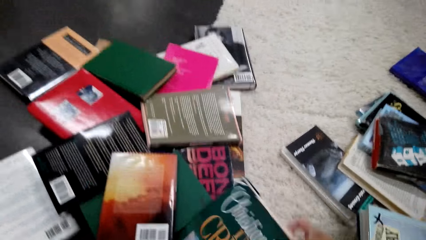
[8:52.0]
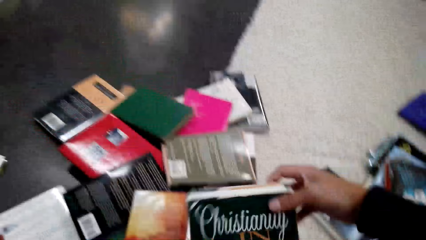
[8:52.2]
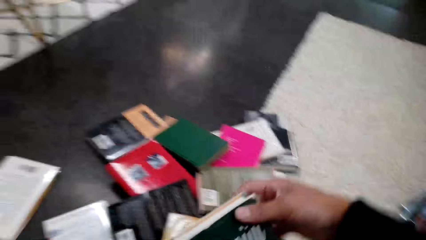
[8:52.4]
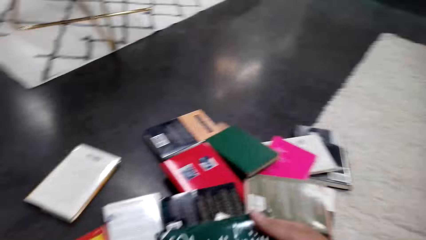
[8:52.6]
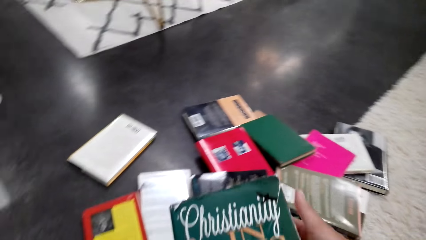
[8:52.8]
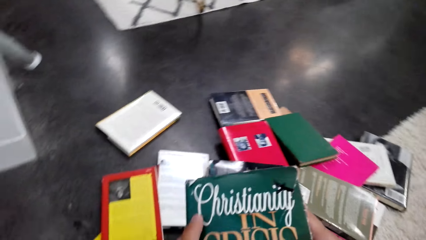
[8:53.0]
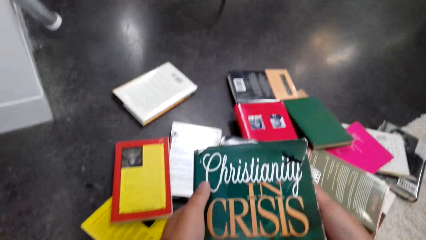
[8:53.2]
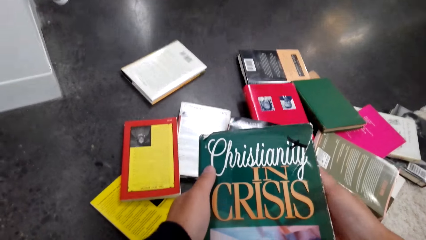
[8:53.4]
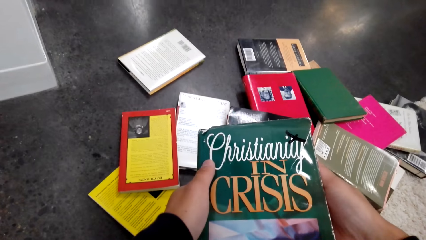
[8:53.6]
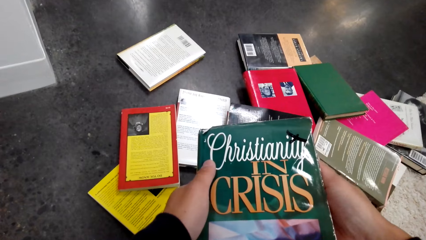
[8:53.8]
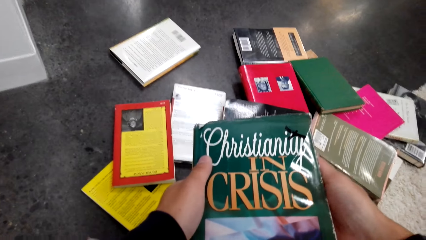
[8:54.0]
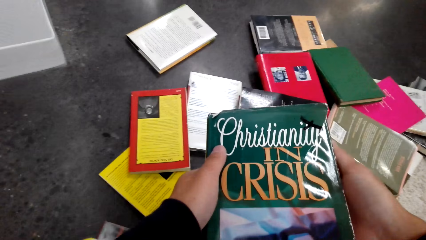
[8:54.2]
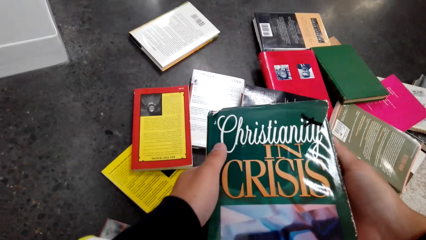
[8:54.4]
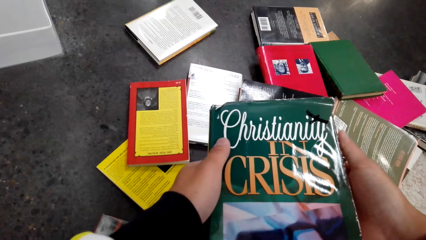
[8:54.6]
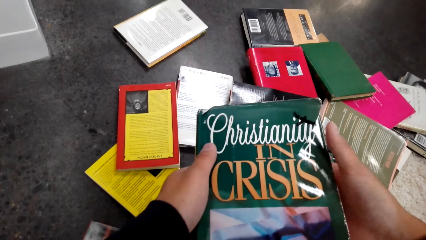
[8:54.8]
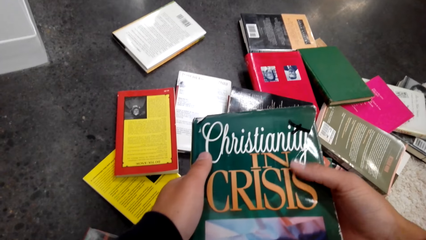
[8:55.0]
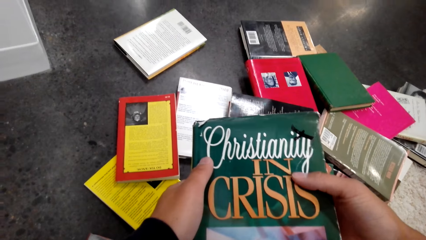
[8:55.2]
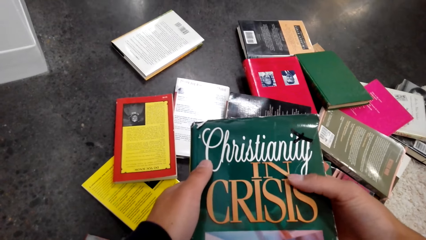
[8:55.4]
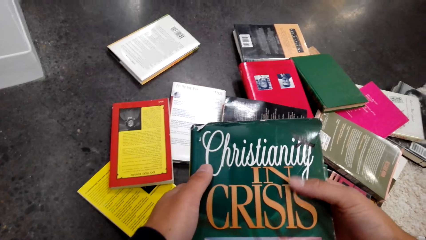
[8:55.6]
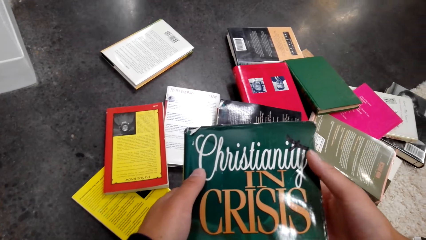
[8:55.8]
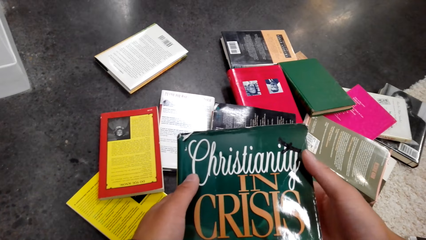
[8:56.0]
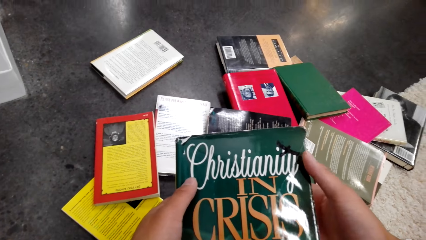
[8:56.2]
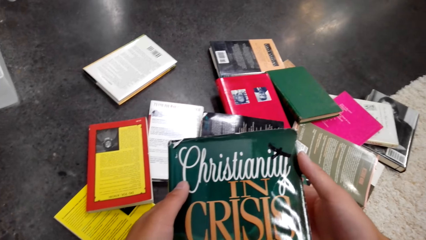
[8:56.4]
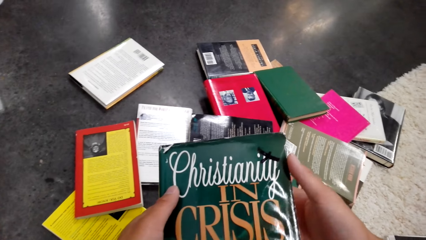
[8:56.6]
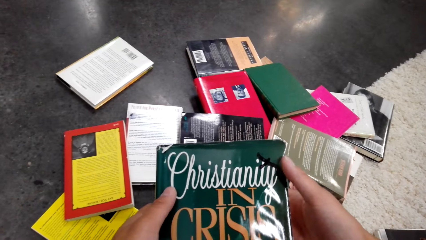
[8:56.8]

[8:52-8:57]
The camera wearer picks up a book. They read the book.

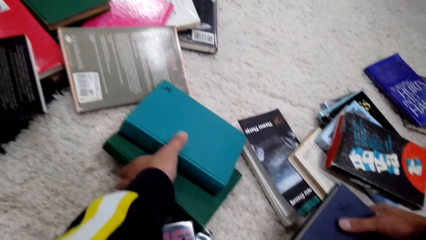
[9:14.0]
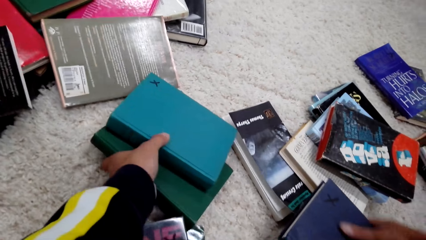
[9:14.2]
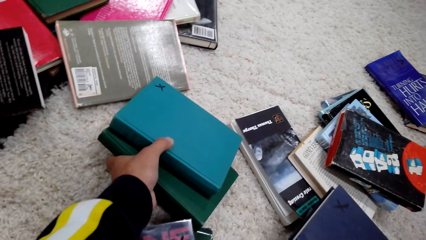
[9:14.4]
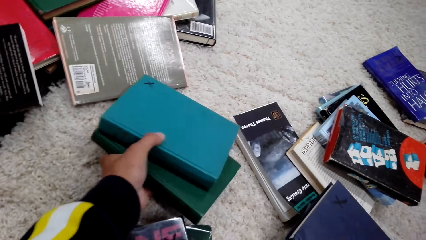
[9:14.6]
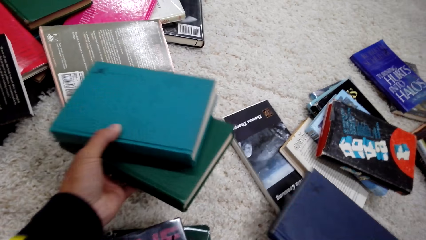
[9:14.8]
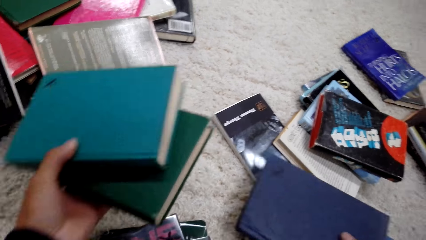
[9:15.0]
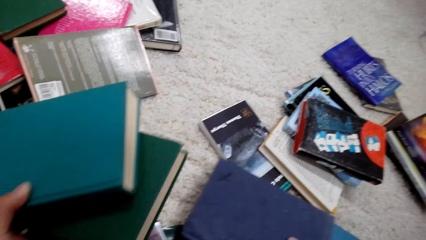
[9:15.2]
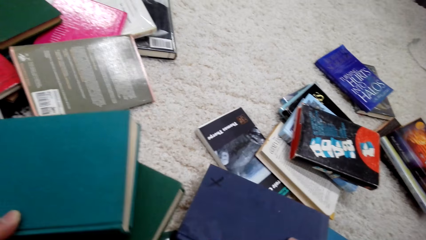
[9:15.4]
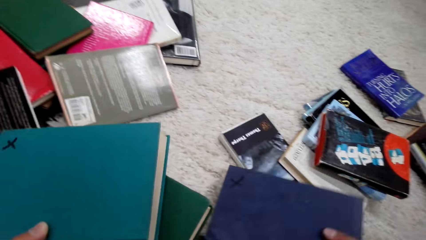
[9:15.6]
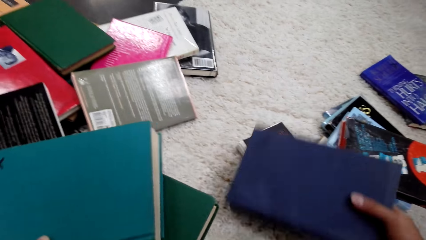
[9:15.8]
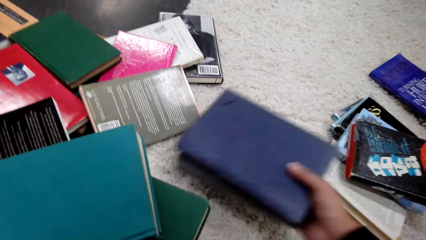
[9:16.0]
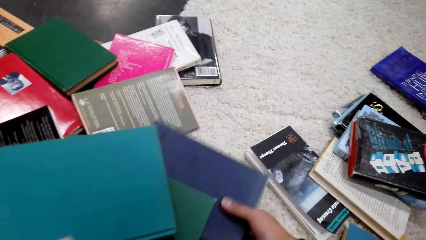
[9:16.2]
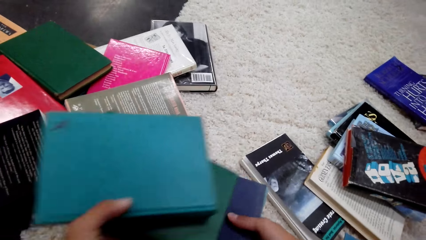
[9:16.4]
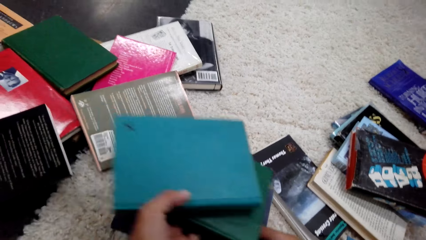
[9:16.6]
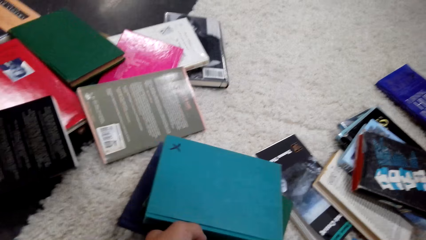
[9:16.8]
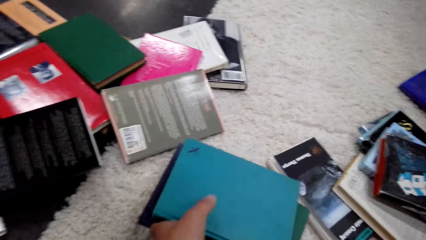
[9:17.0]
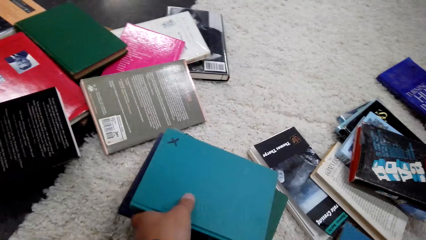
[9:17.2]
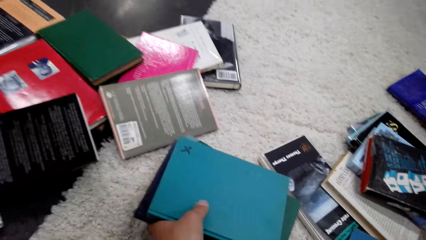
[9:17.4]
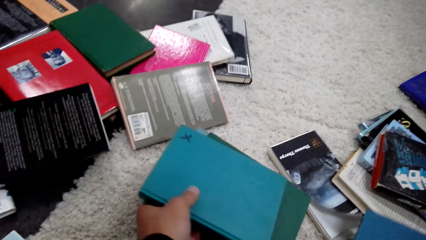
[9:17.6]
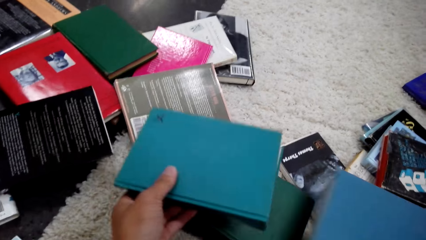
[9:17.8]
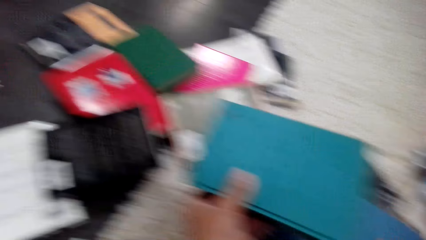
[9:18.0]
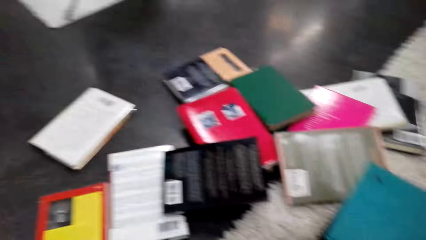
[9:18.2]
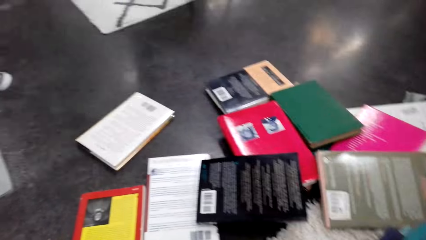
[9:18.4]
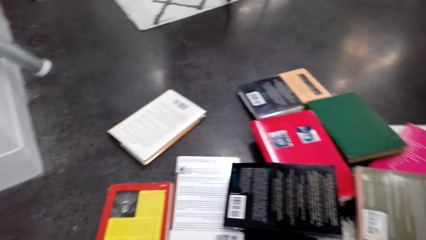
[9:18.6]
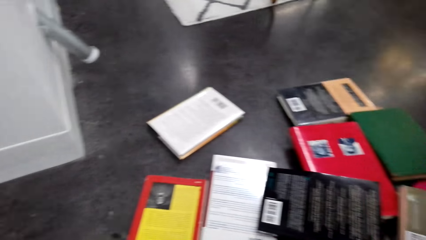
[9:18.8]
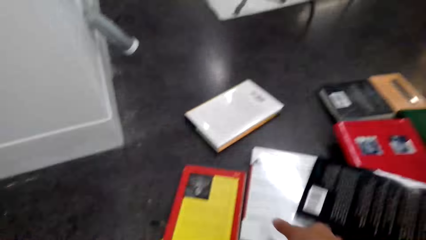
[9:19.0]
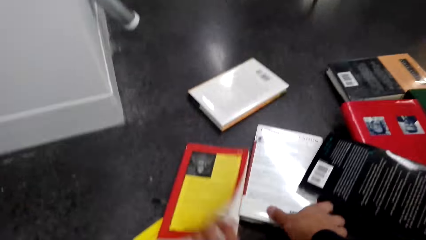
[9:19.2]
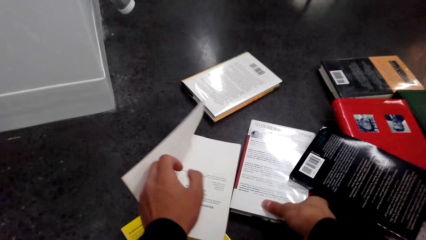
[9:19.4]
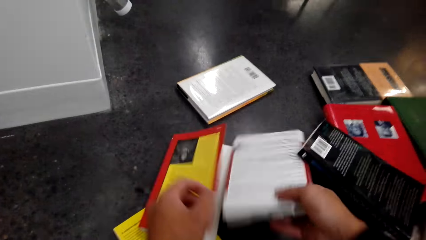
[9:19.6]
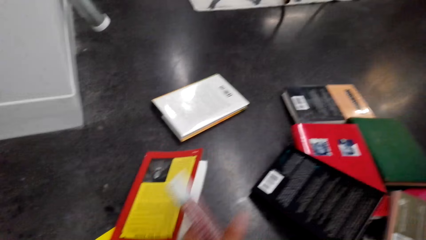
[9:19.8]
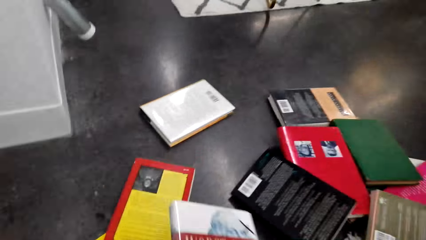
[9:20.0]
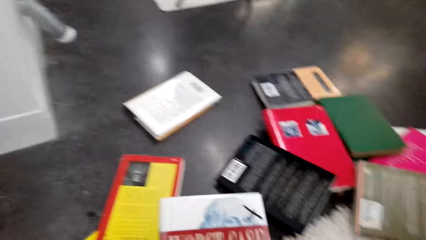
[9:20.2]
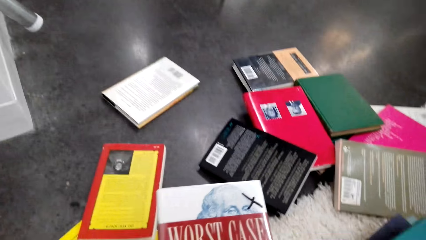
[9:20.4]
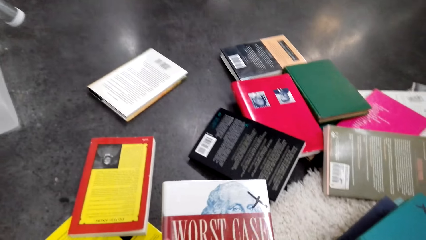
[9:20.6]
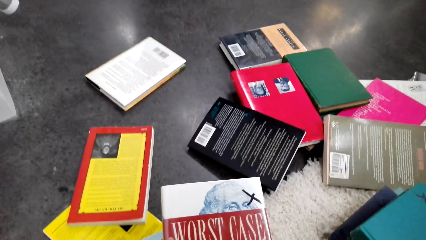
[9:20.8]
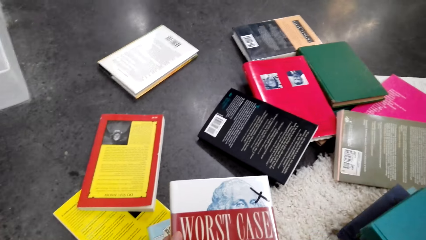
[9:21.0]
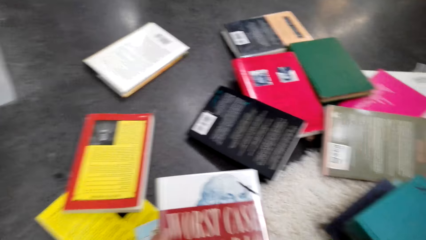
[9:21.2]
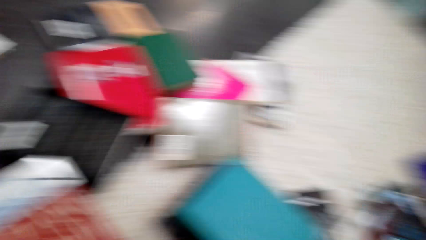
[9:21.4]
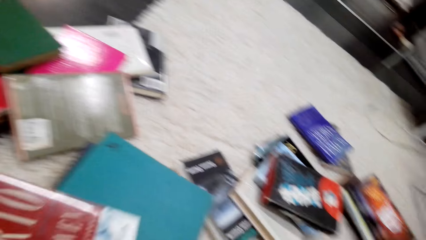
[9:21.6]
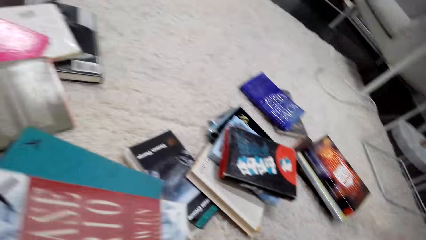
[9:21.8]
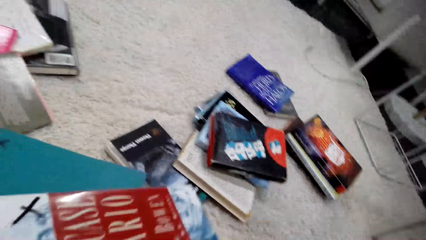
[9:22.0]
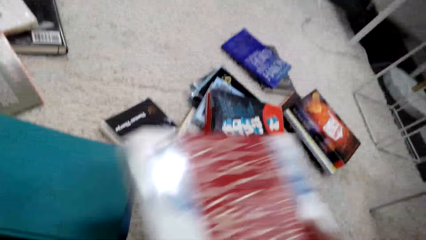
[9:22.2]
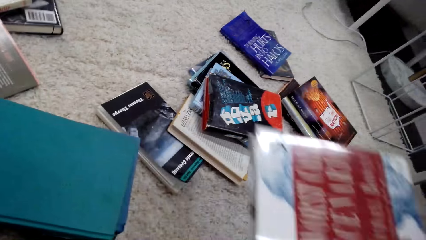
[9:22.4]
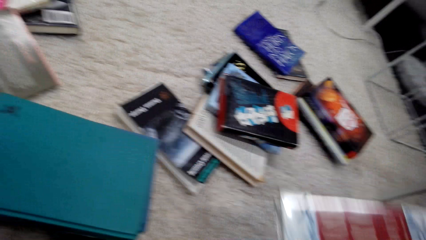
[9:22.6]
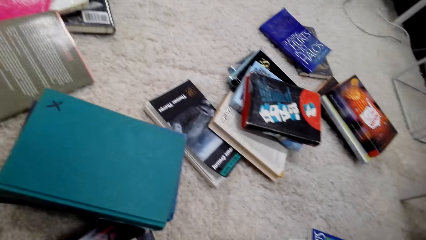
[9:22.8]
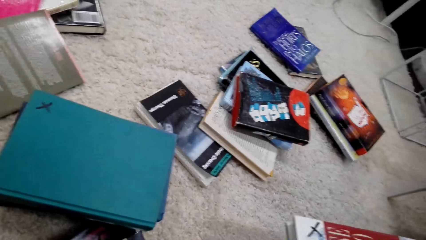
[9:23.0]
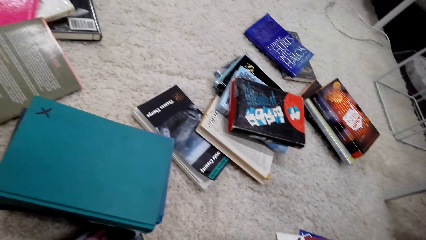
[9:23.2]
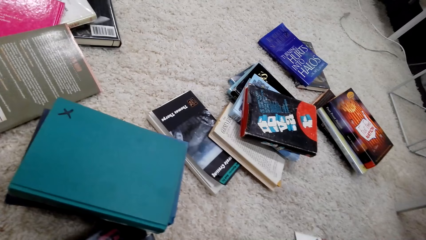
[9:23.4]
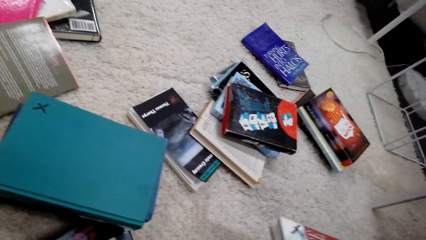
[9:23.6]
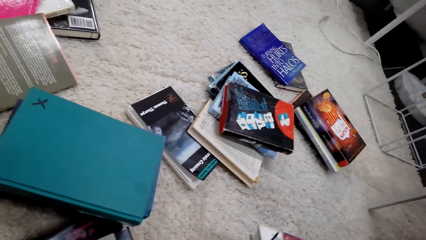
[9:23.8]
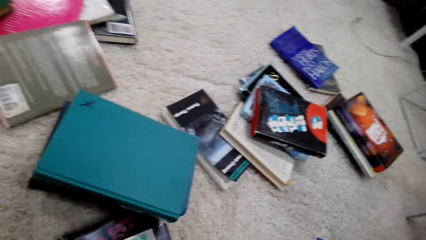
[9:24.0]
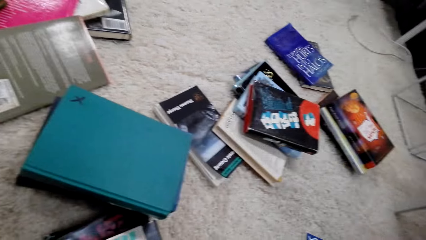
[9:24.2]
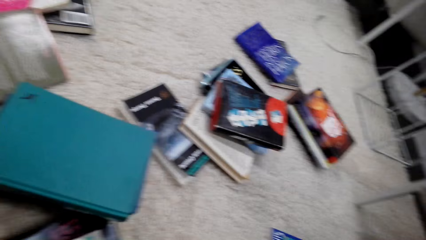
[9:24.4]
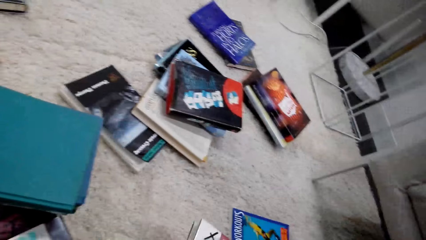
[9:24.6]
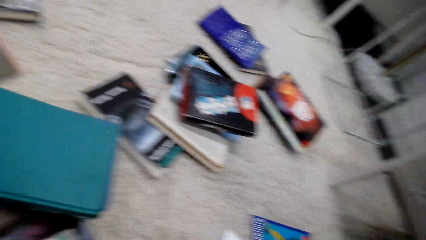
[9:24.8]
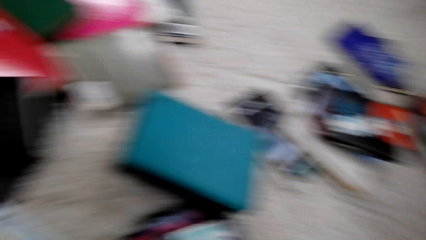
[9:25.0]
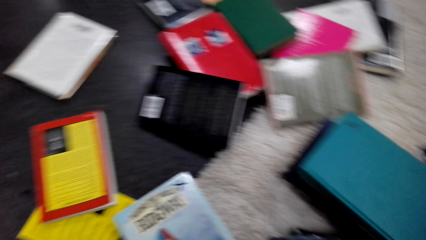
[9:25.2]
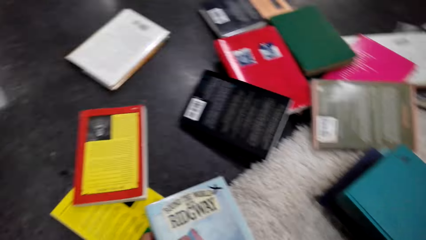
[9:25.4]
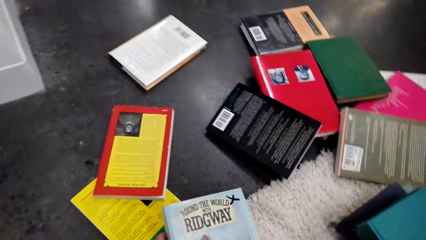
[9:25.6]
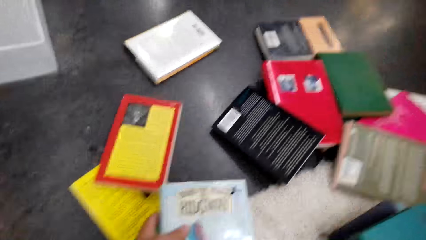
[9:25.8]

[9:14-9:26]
The camera wearer picks up books. They move the books on the floor. They put down the books on the floor. They pick up a book. They put down the books. They pick up a book. They put down the book.
